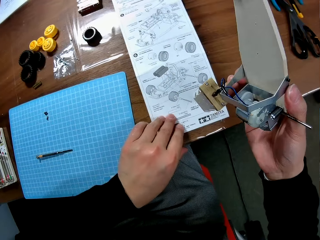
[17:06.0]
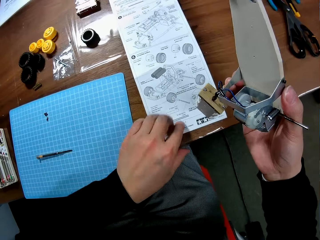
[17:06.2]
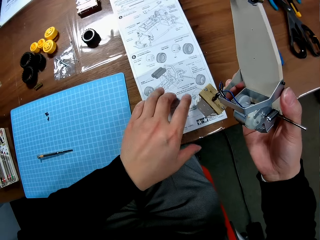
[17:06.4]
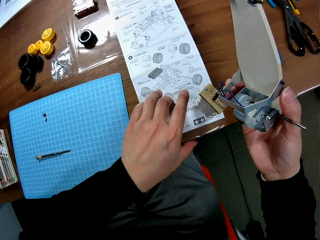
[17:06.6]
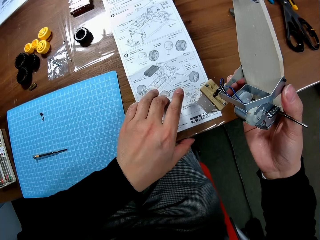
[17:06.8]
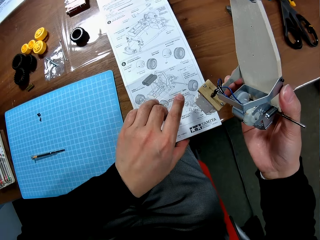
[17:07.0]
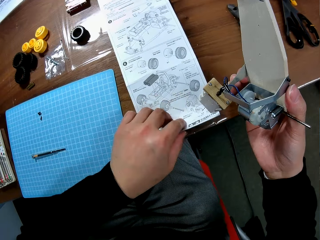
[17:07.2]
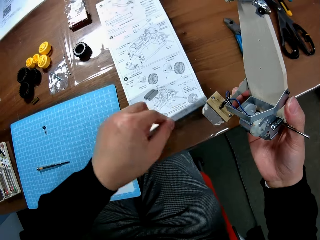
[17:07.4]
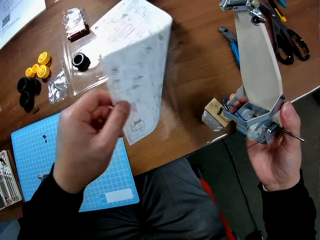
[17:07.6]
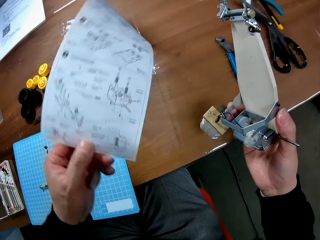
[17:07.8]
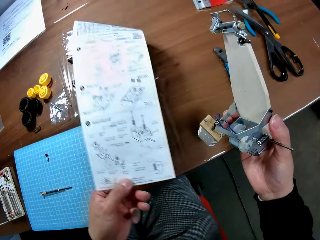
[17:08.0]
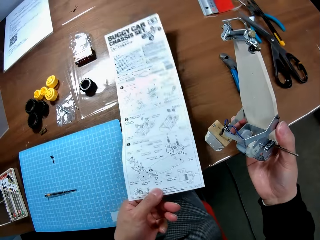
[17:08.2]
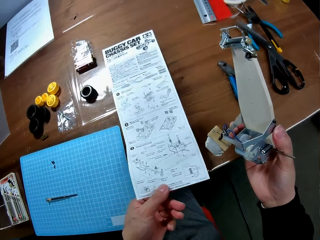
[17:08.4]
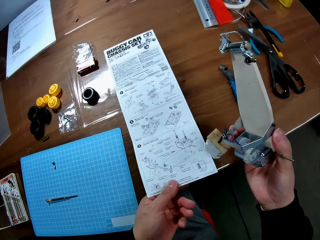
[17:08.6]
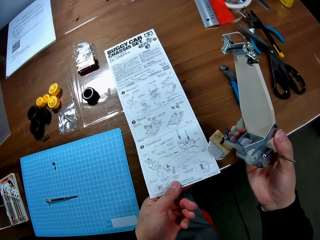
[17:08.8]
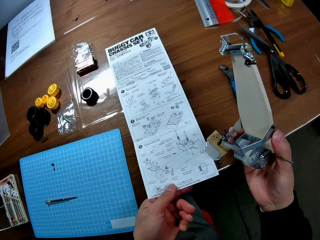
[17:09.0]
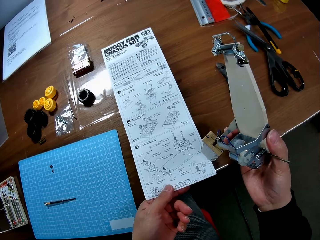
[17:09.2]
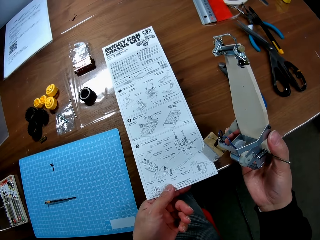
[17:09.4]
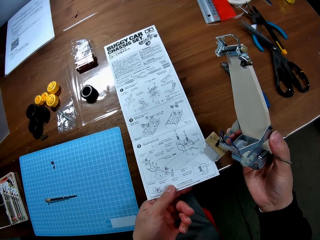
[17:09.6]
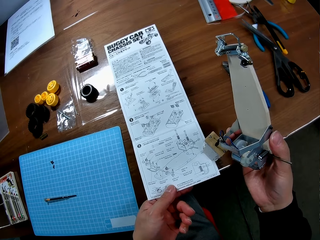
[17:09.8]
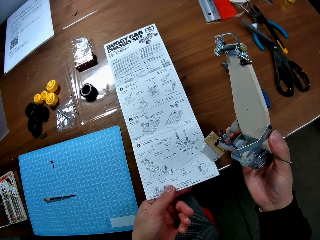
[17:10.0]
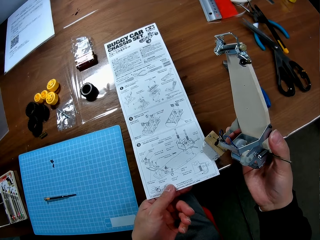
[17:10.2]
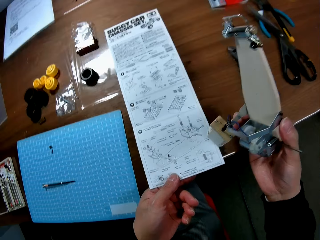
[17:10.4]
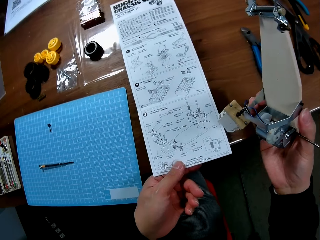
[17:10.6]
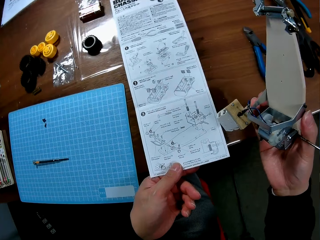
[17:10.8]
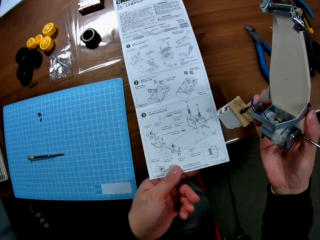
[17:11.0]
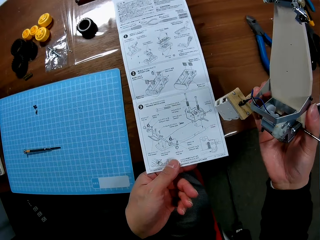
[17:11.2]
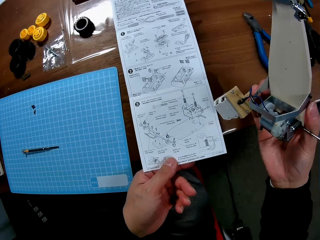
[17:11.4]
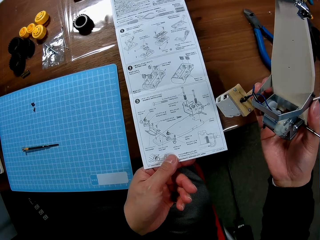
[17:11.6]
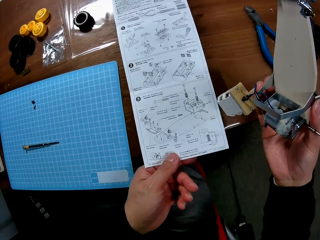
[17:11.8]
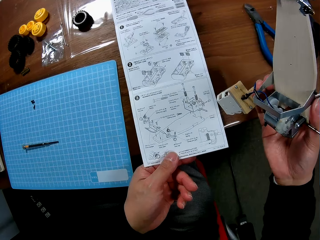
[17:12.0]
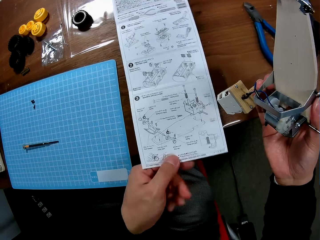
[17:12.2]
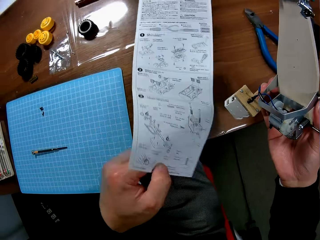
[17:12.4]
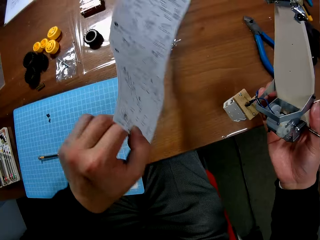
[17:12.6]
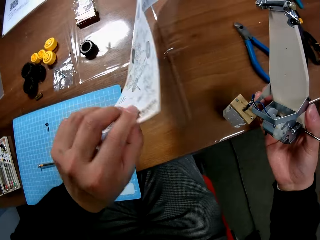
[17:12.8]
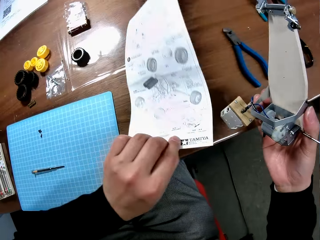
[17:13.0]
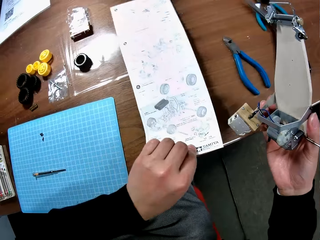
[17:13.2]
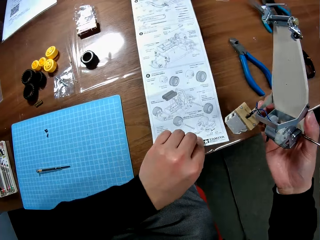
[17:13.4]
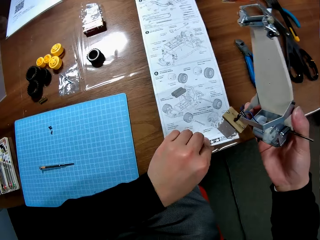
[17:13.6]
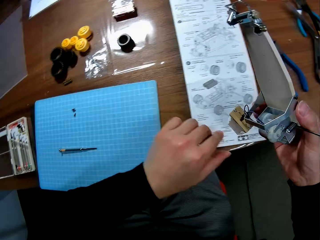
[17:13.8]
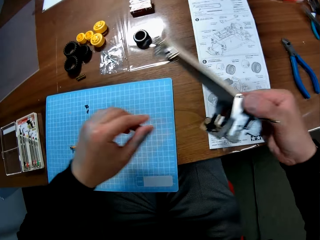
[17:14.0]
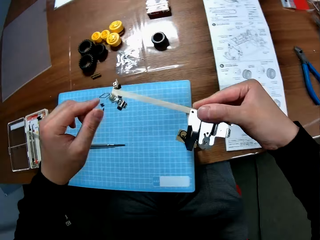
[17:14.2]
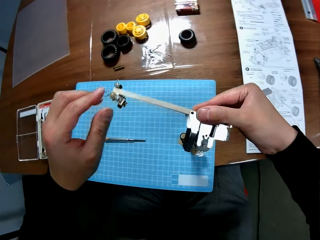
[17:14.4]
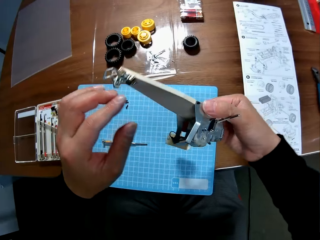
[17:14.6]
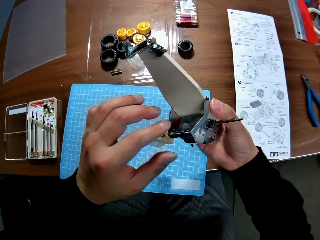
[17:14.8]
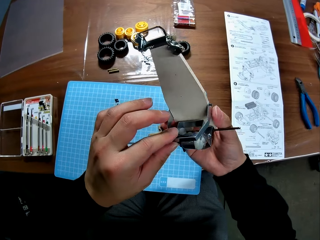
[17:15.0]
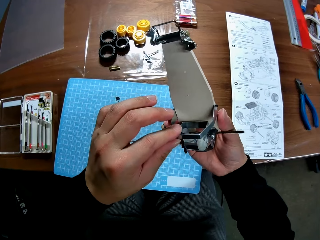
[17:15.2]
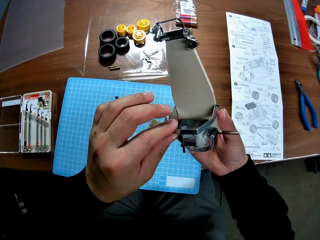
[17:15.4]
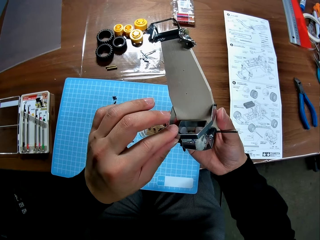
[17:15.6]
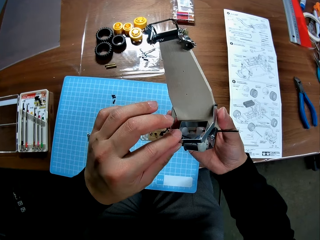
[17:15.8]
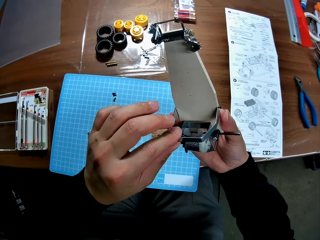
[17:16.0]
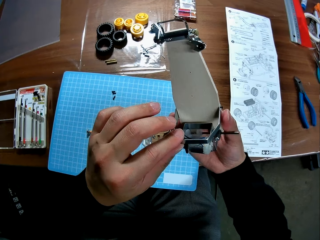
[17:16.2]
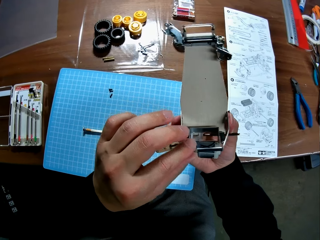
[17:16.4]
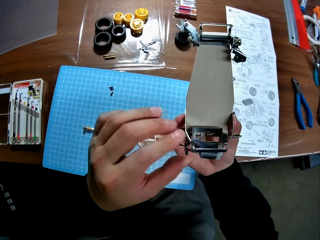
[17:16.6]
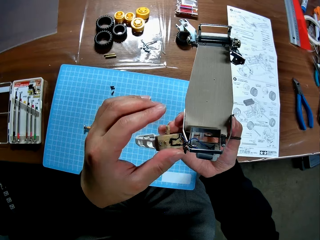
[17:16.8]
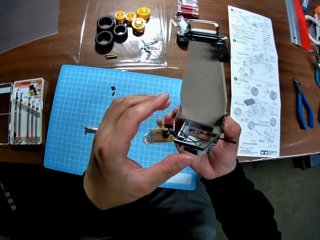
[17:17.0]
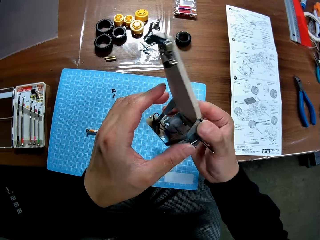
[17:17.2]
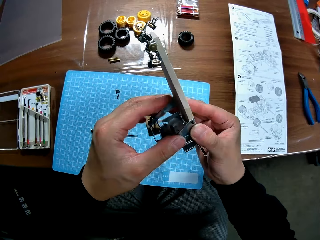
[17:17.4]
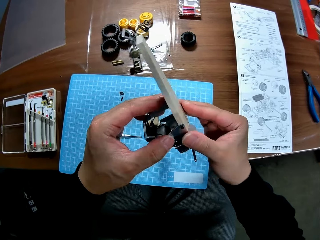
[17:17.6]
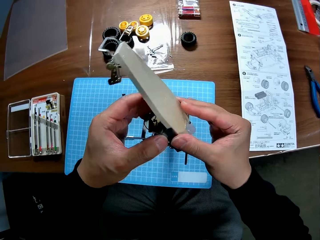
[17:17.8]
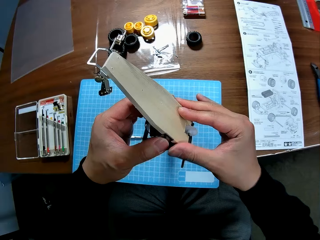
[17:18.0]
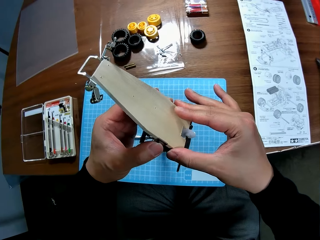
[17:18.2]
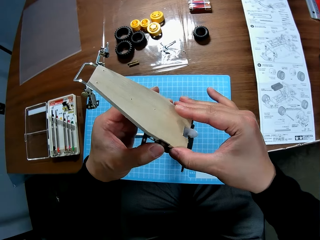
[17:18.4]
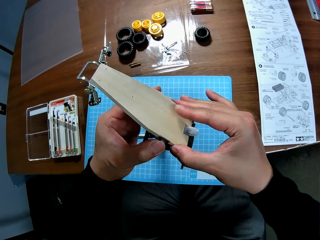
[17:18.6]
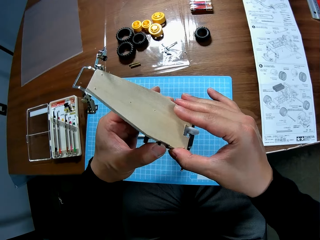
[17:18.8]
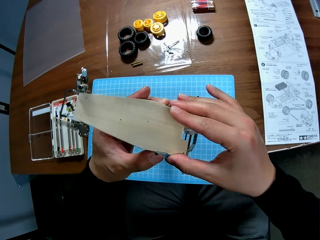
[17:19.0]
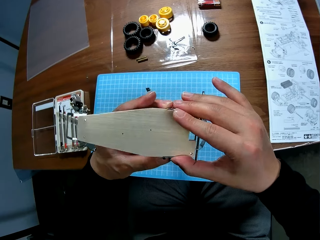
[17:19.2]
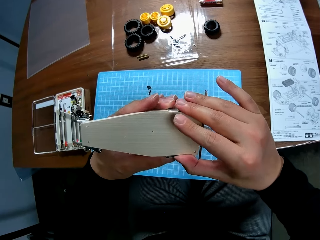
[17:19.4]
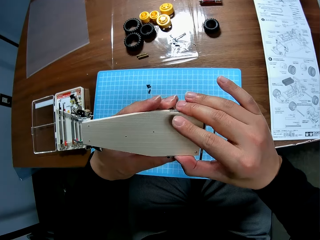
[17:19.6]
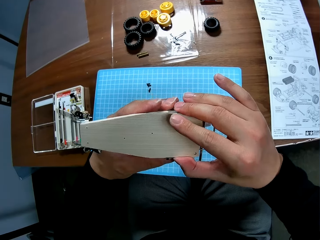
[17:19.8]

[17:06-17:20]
The camera wearer flips the paper on the table with his left hand. He flips the paper again on the table with his left hand. He checks the toy car in his two hands.

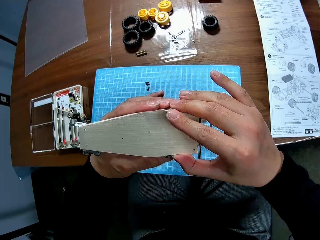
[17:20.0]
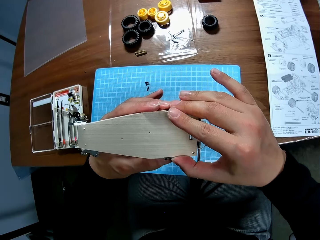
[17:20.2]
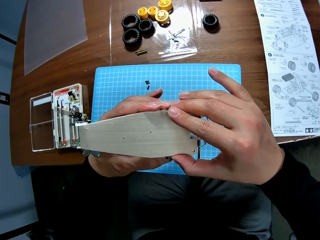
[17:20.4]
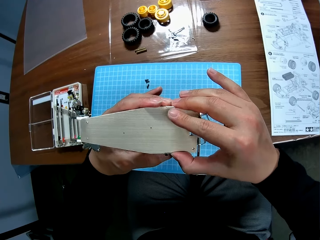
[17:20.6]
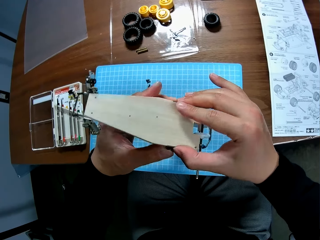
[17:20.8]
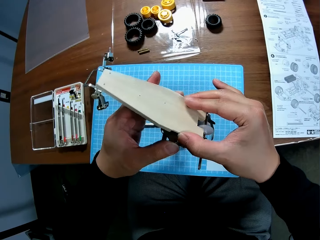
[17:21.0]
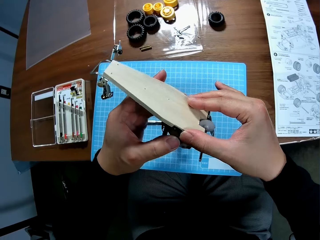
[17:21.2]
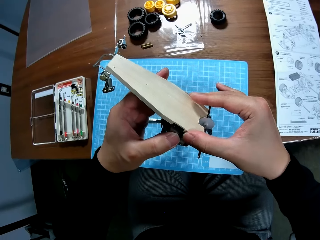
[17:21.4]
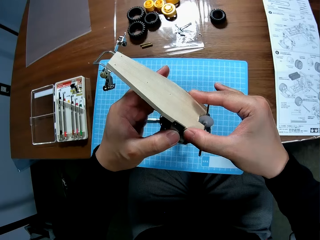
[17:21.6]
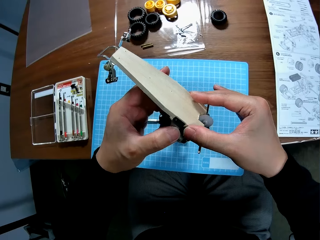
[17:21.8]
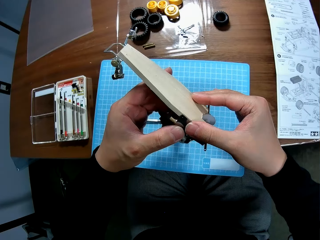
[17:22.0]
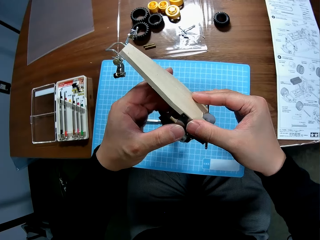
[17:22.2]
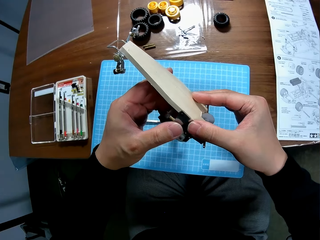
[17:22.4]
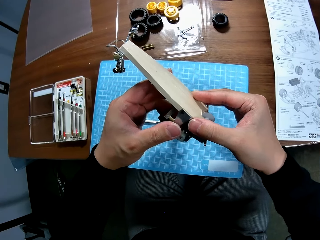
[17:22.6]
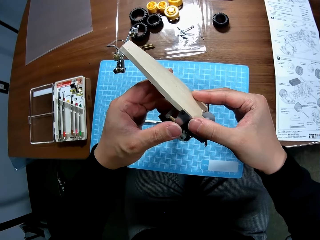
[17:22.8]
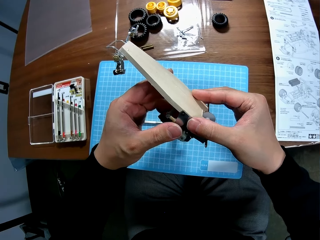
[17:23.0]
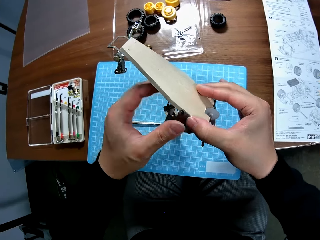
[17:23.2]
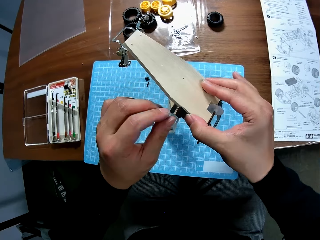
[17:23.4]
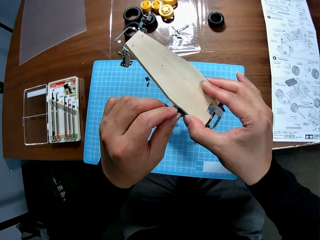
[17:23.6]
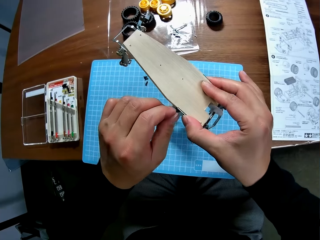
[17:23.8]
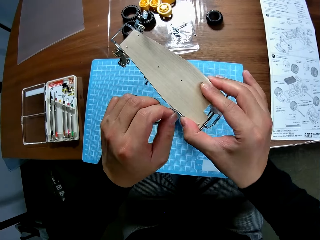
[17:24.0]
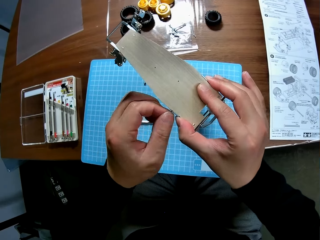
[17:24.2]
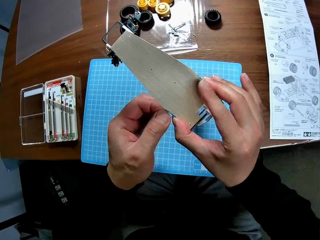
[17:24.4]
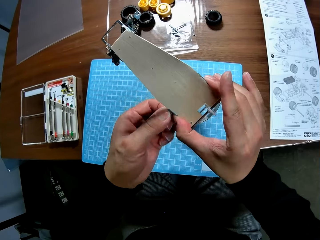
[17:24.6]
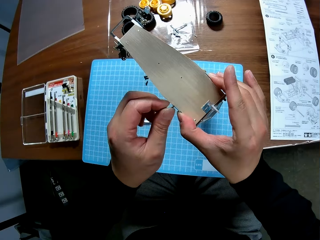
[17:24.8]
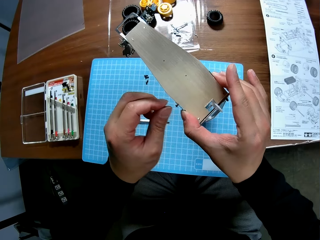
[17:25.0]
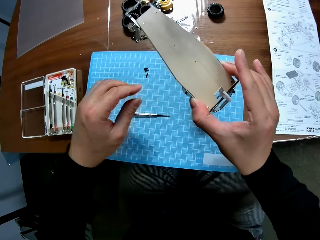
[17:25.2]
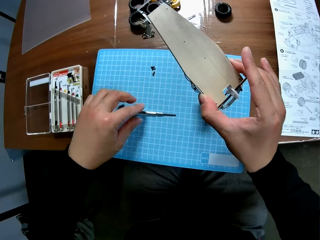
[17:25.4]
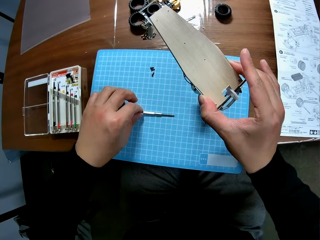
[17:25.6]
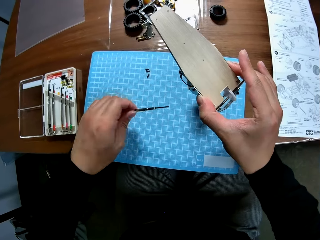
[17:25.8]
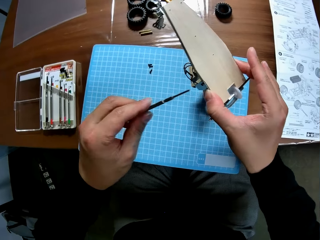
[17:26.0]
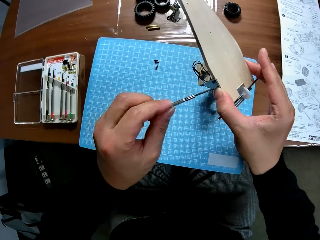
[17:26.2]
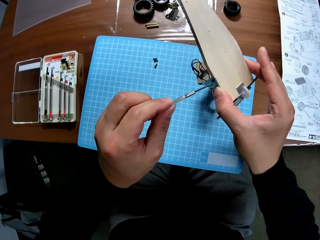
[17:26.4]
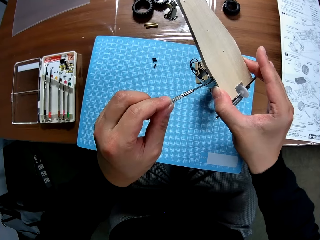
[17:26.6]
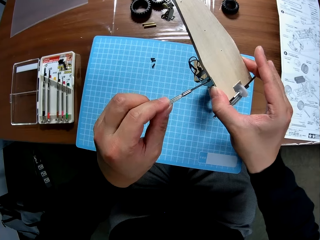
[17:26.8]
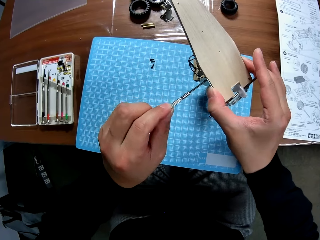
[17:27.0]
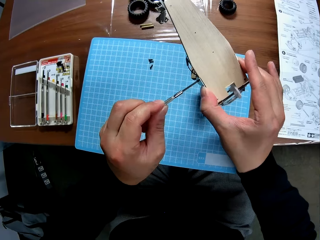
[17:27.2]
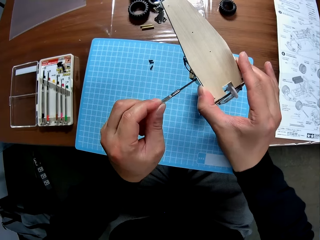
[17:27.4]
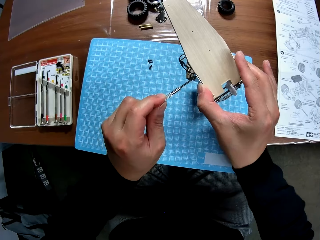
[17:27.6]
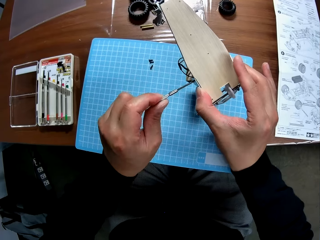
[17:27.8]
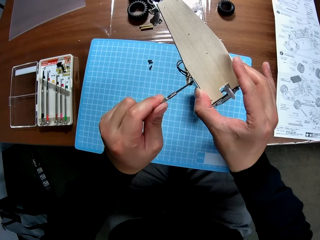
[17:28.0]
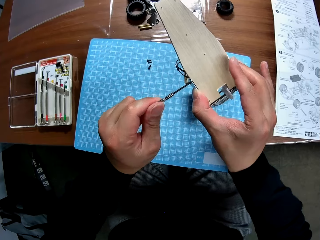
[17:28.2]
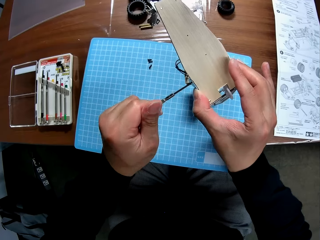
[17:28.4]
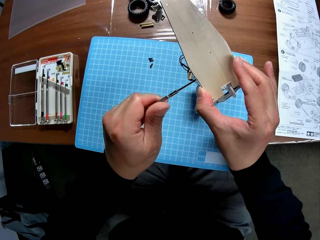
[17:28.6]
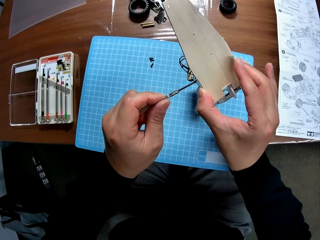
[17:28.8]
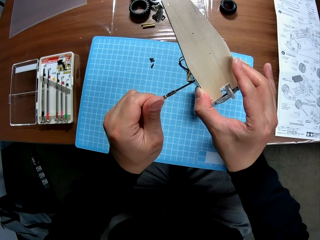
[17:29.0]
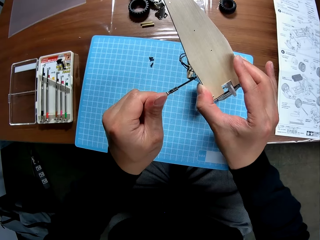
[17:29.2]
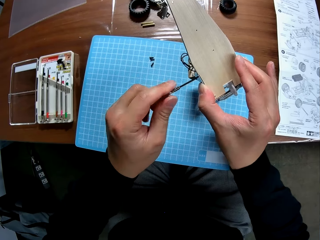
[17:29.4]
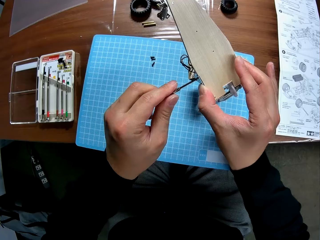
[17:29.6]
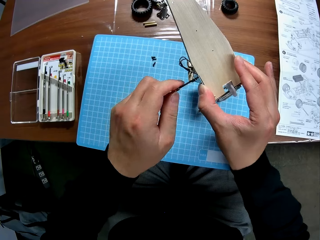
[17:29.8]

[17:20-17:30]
The camera wearer attempts detaching the toy car with his left hand. He unfastens a screw by hand. He picks up the screwdriver from the table with his left hand. He continues screwing the toy car with the screwdriver in his left hand.
